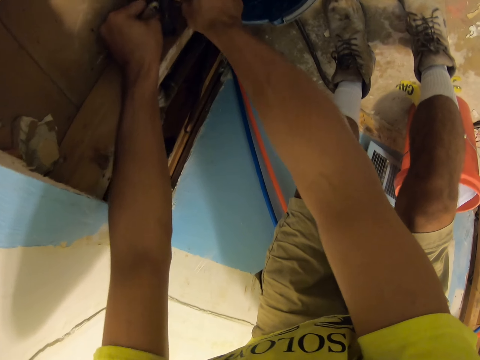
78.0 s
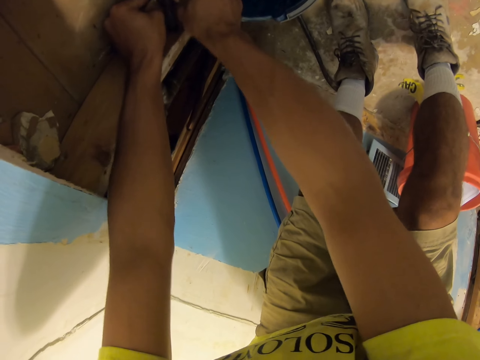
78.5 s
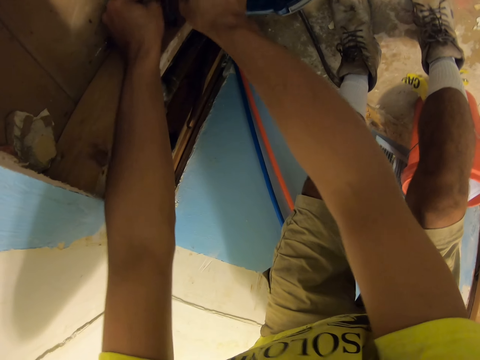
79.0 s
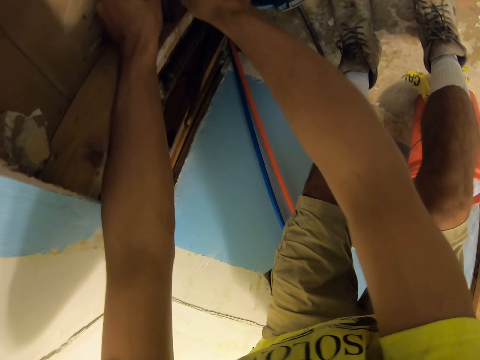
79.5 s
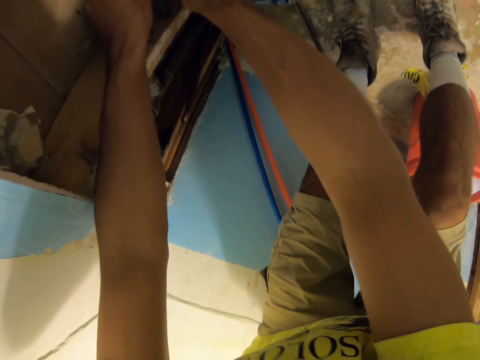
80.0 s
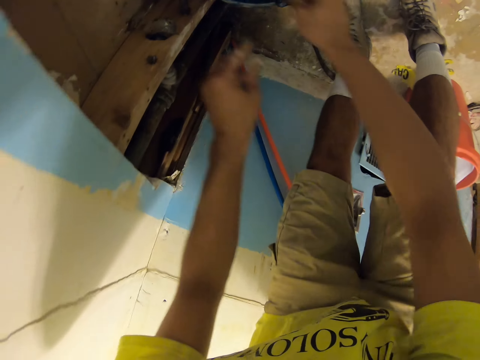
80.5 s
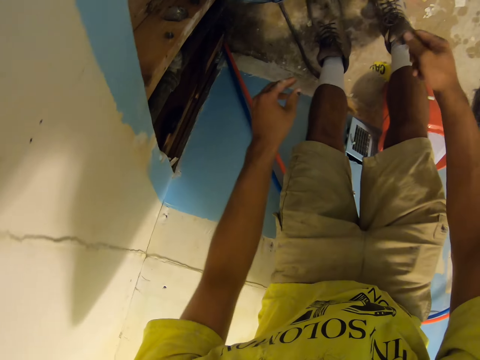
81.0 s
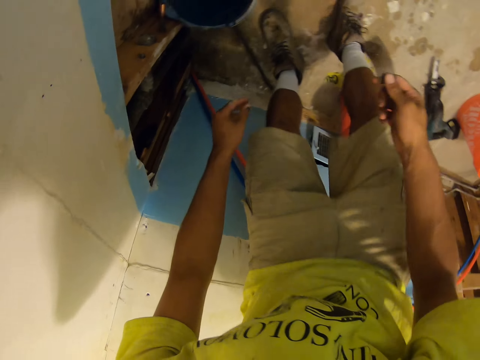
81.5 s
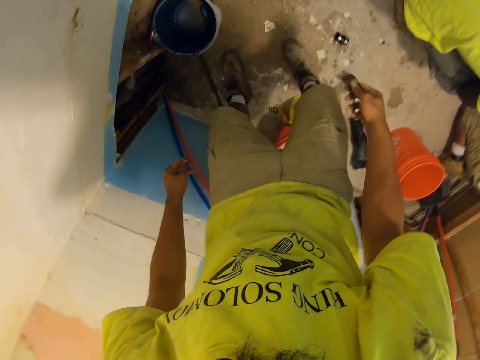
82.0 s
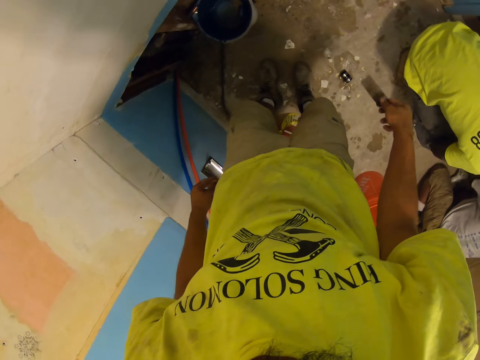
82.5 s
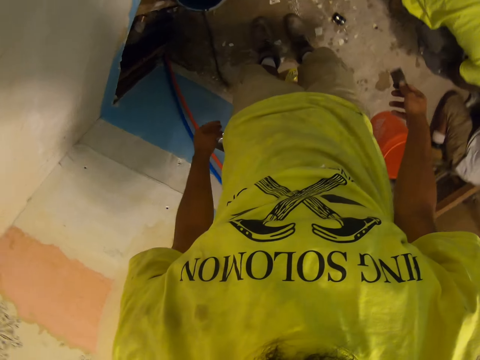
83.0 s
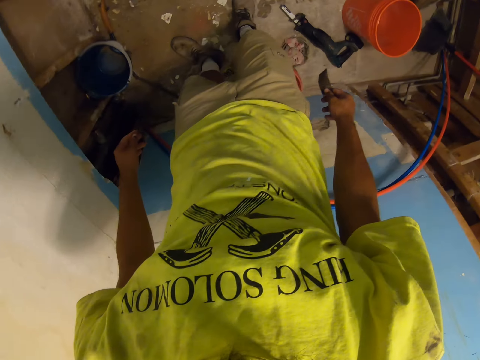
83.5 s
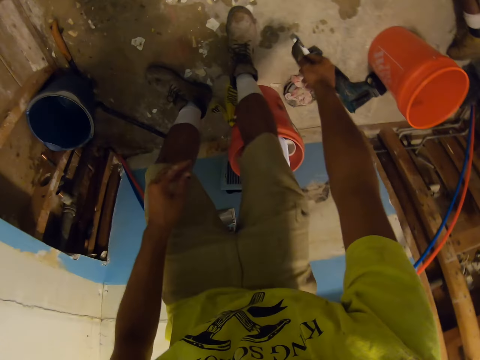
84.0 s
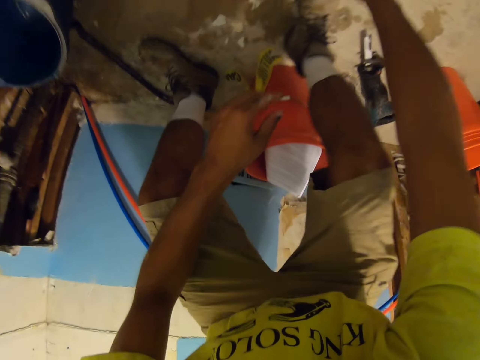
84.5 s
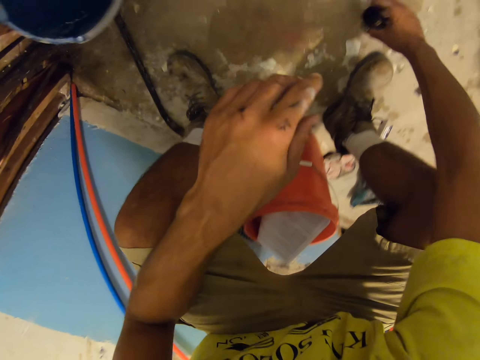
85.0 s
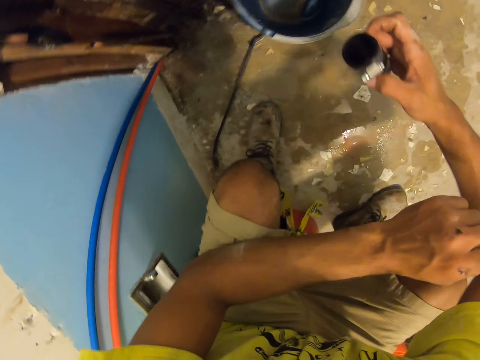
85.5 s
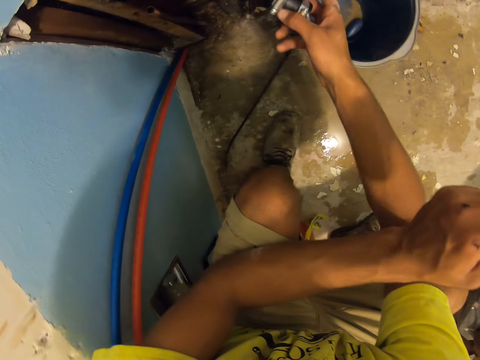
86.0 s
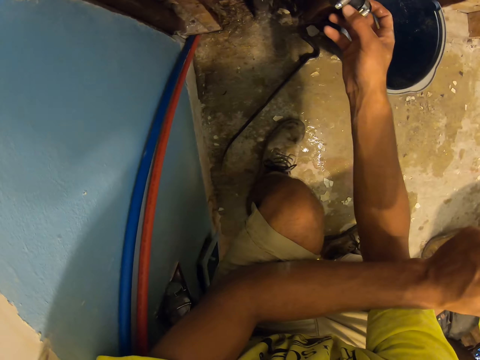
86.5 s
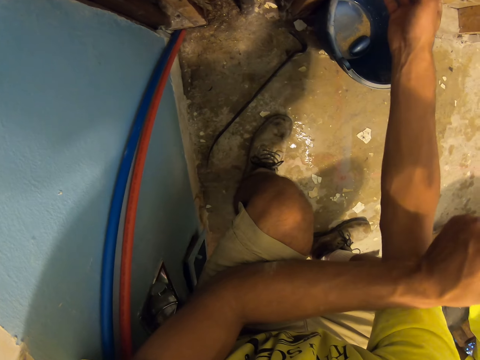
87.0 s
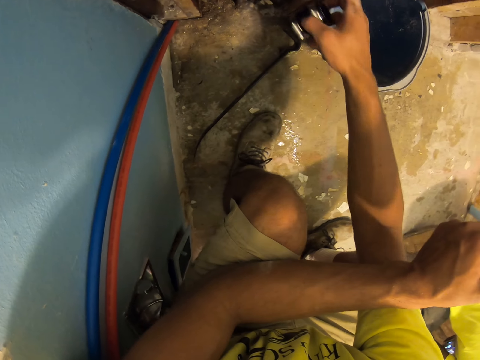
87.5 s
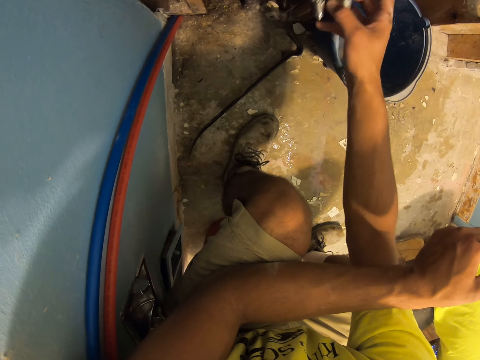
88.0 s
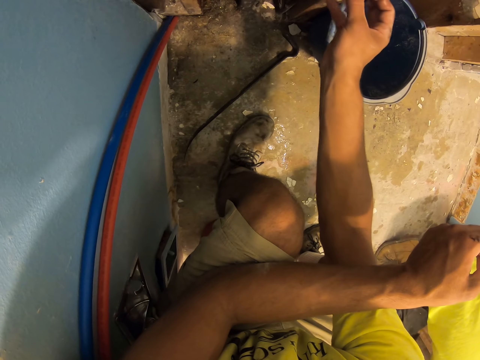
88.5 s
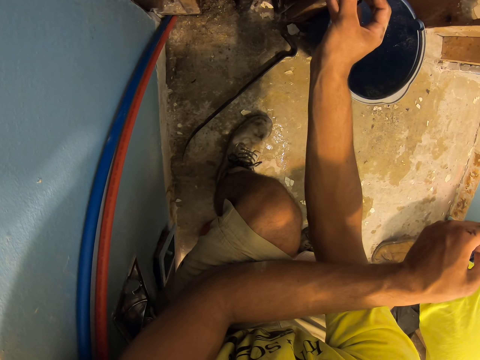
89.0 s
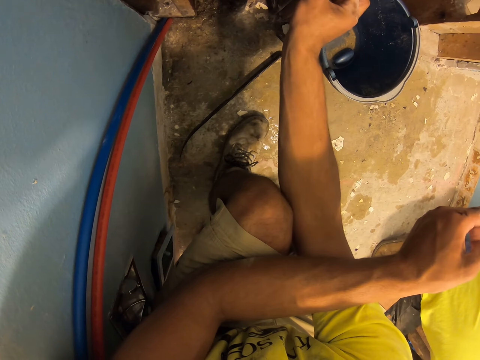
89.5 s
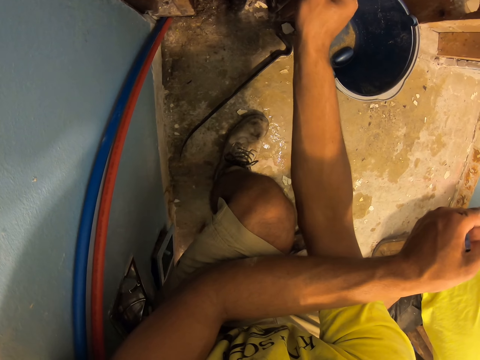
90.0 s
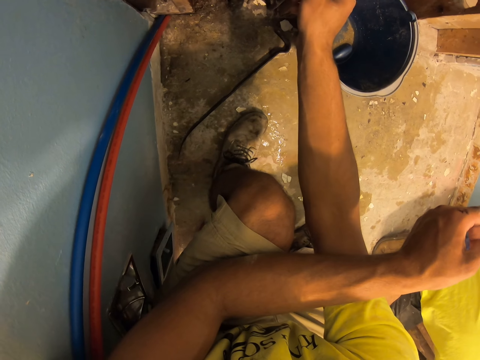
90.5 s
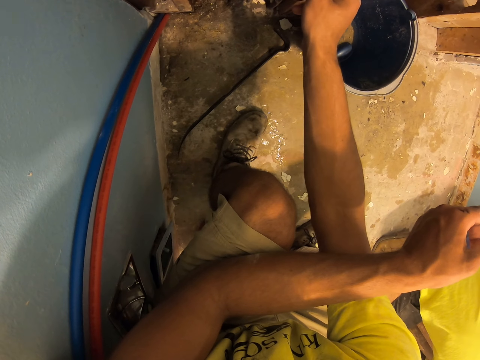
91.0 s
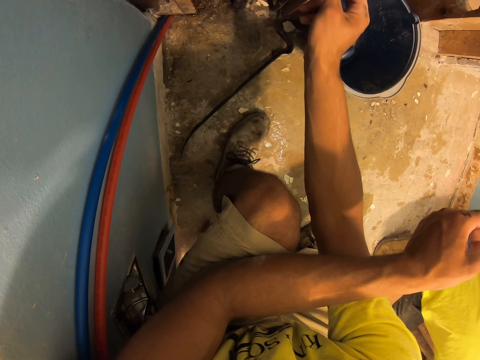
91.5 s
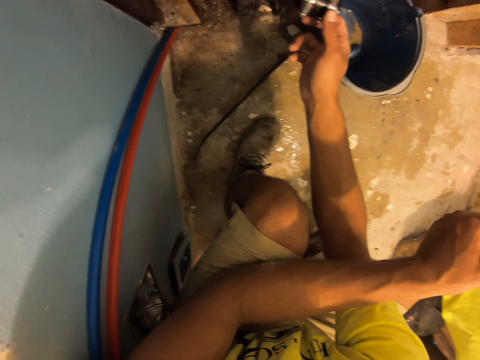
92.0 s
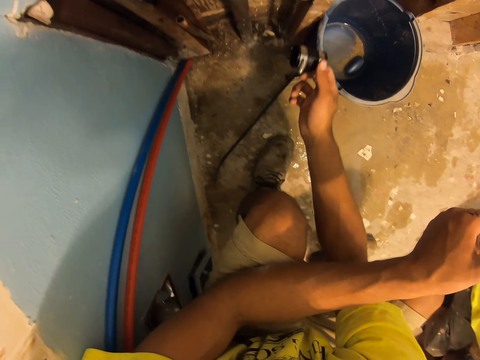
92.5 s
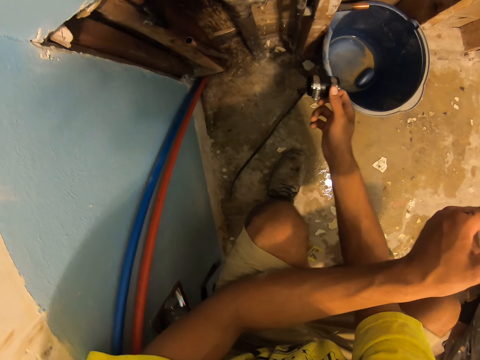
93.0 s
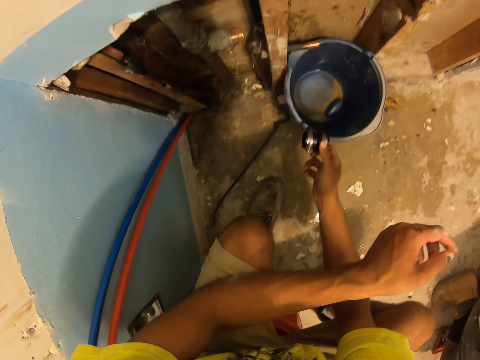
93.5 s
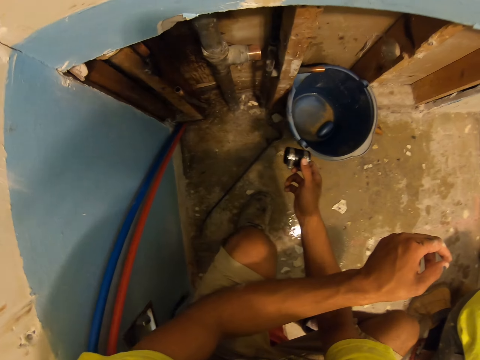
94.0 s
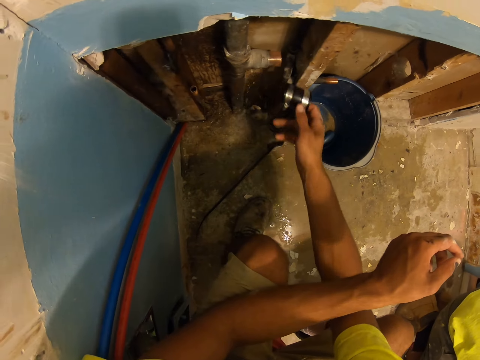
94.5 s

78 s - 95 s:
The camera wearer moves around and shakes a sandpaper. A man squats. Another man kneels on the floor. The camera wearer drops the sandpaper on the ground. They squat, pick up something on the ground, talk, and move their hand. The first man squats. The camera wearer holds something. They look around.

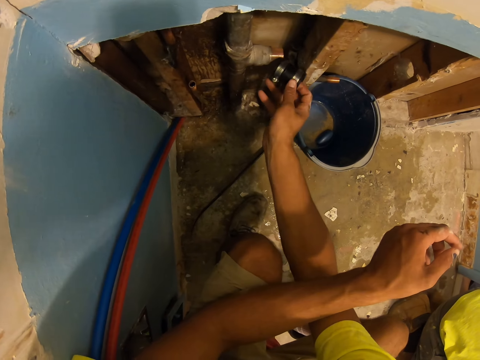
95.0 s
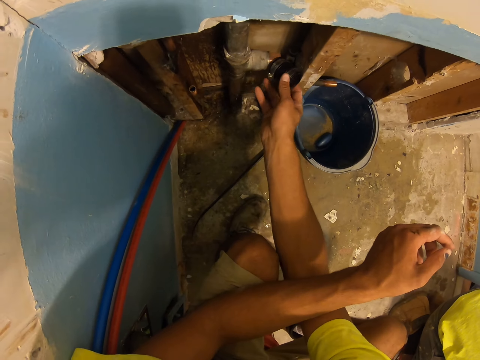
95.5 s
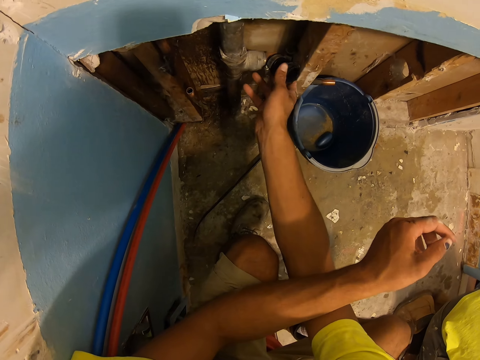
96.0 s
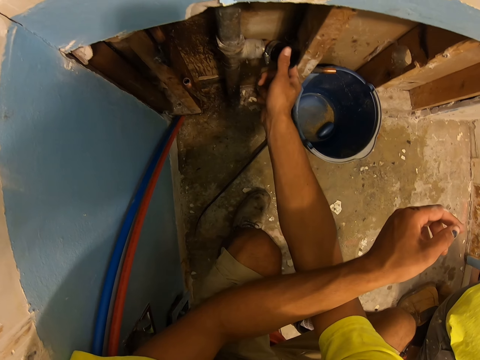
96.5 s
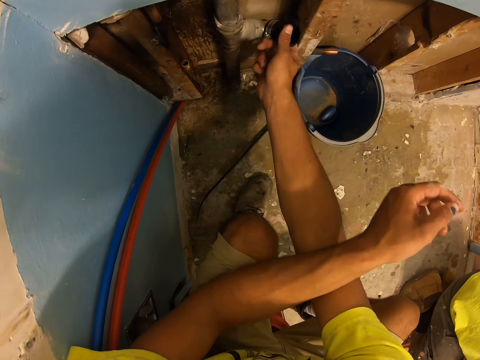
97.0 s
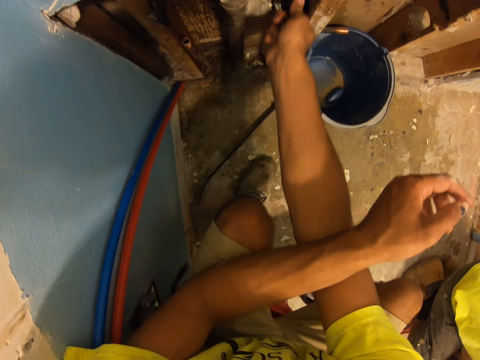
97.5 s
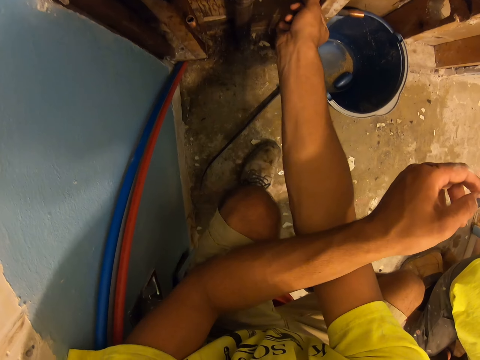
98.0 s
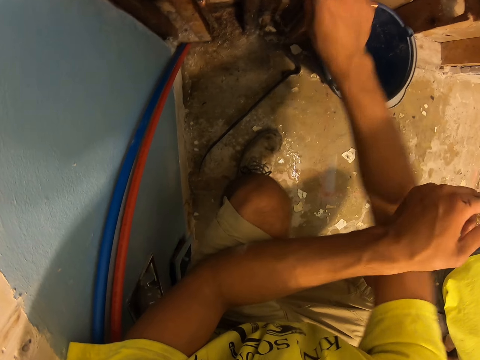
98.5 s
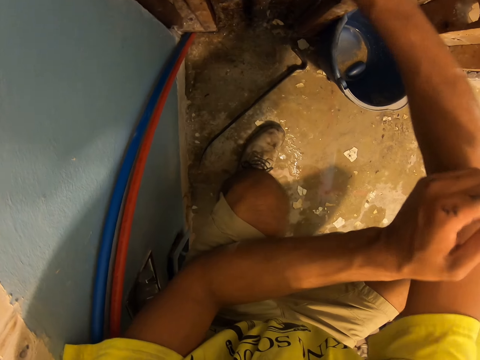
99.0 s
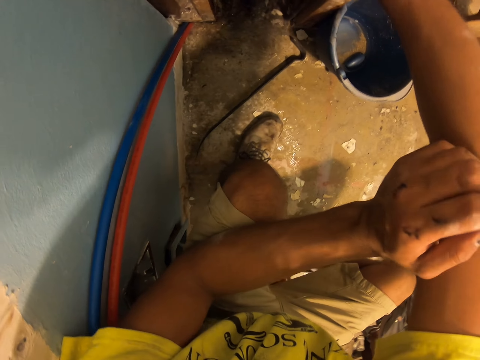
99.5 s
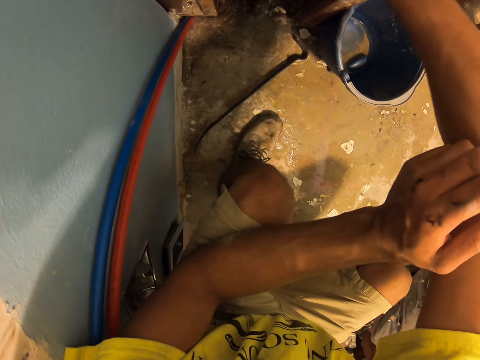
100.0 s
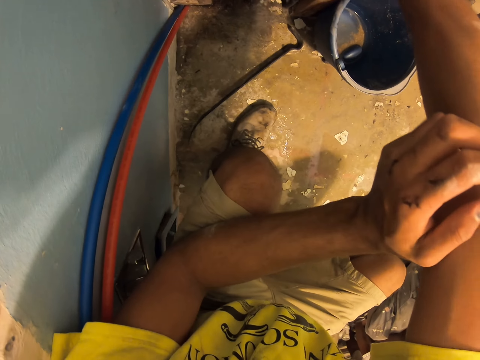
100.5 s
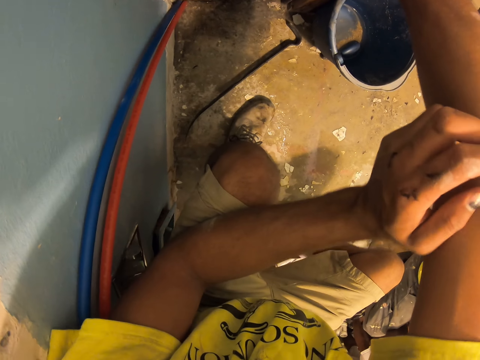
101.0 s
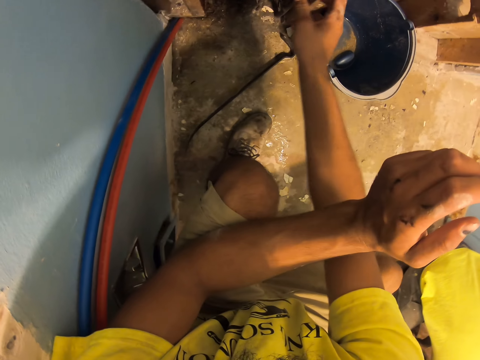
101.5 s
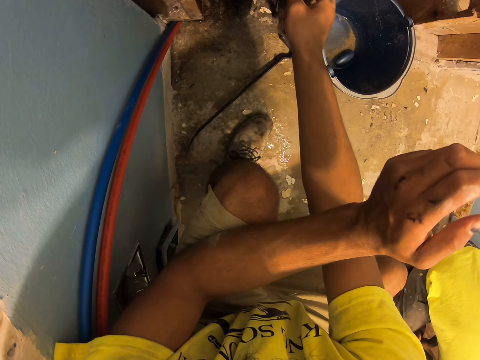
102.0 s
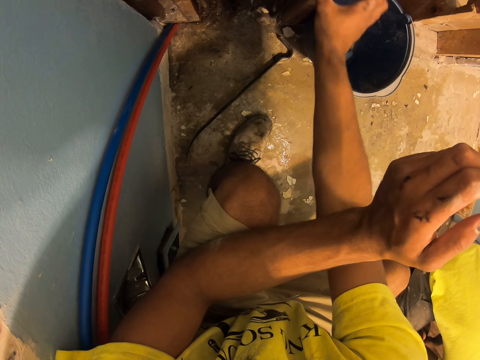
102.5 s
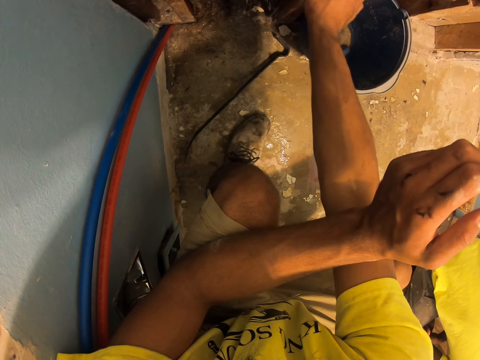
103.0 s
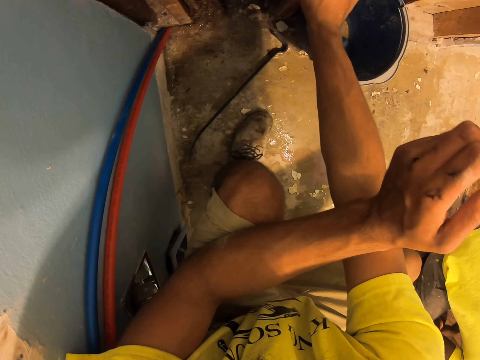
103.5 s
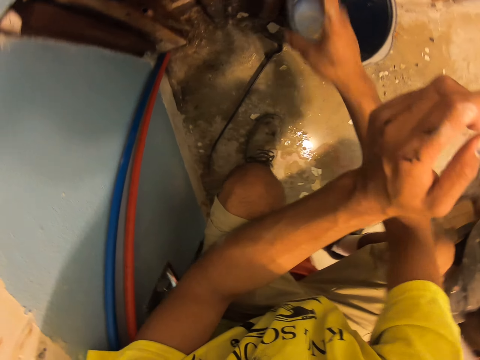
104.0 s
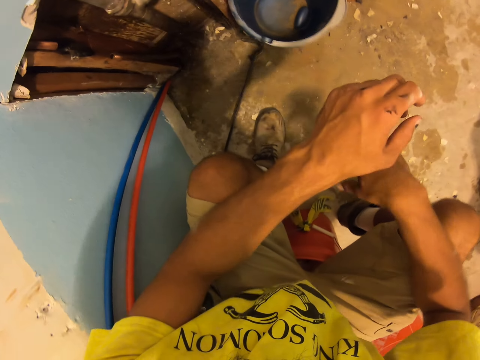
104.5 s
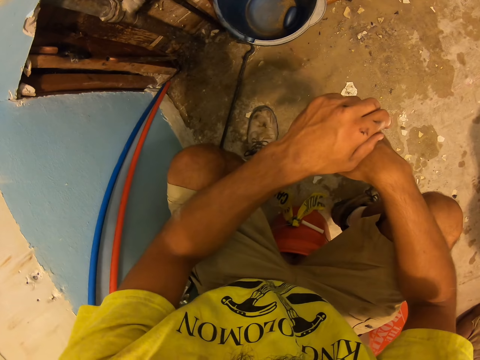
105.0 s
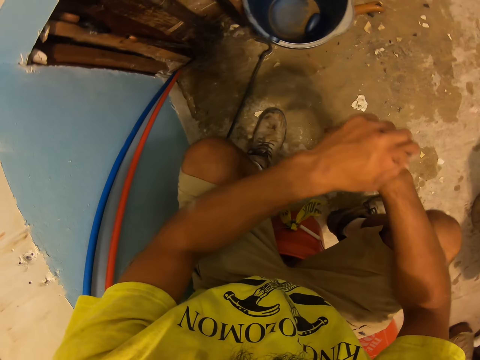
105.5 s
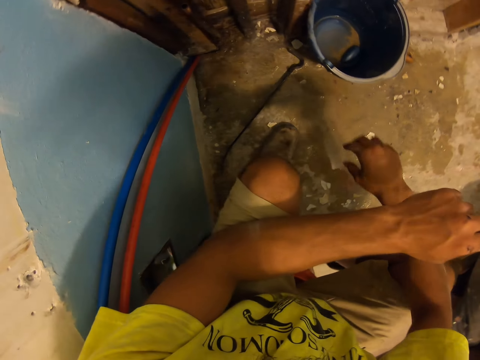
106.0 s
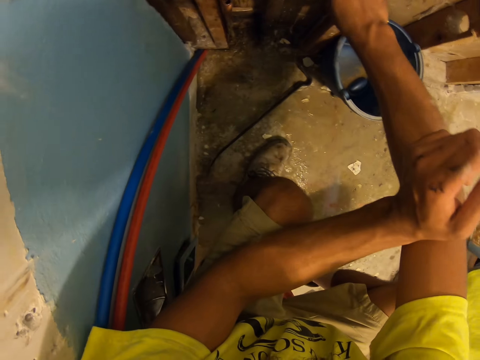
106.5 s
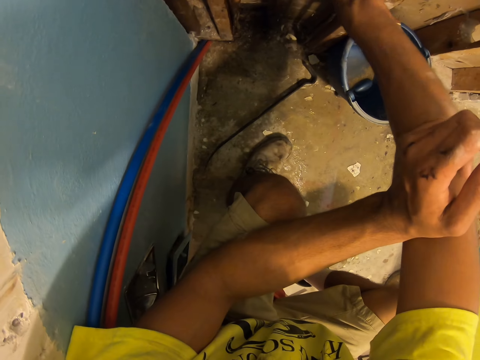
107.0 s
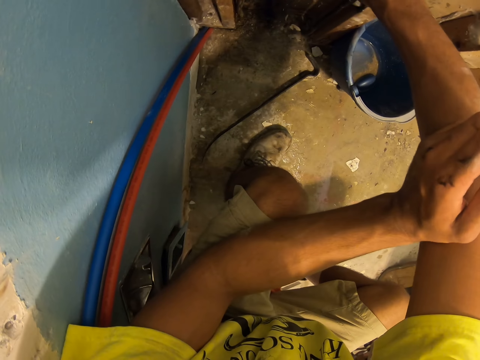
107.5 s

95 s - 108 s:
The camera wearer fixes something on the pipe joint. They connect to a water distribution pipe. They look around. A man squats. The camera wearer fixes something on the pipe joint.
